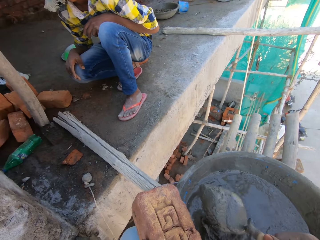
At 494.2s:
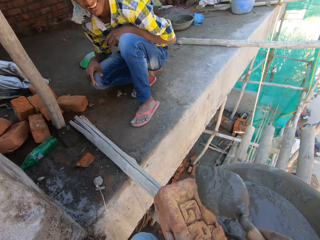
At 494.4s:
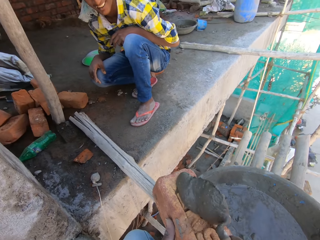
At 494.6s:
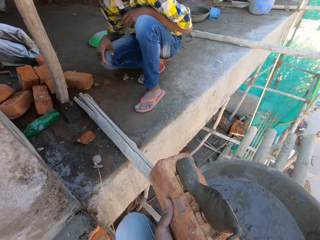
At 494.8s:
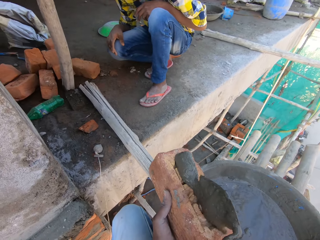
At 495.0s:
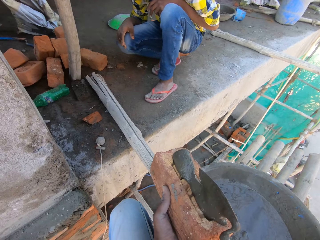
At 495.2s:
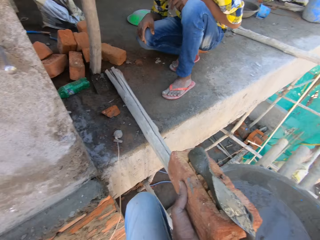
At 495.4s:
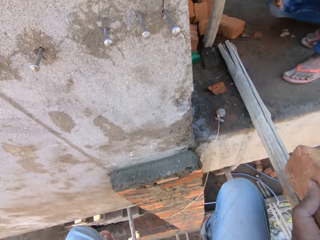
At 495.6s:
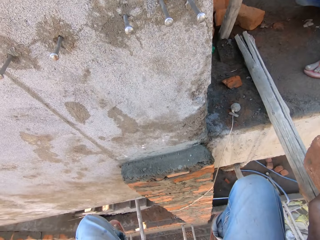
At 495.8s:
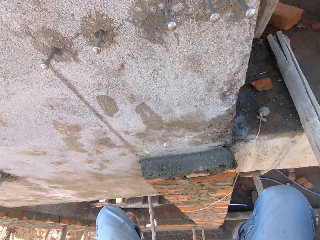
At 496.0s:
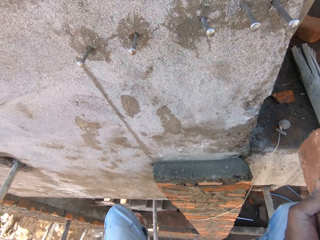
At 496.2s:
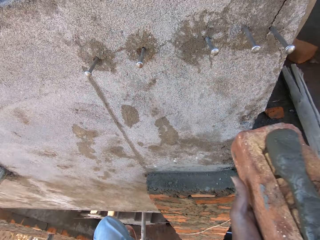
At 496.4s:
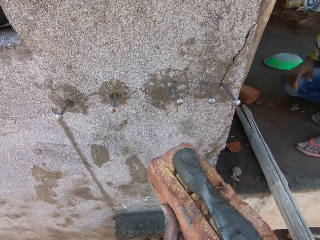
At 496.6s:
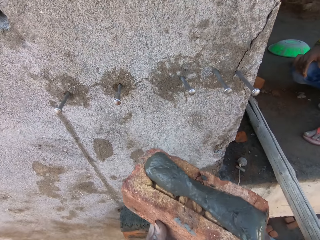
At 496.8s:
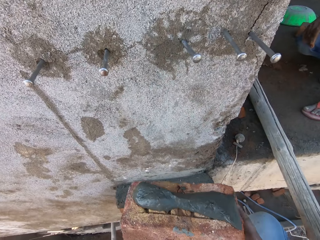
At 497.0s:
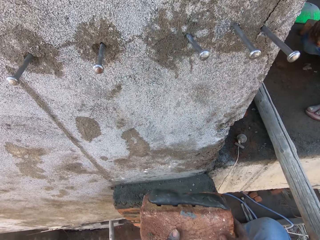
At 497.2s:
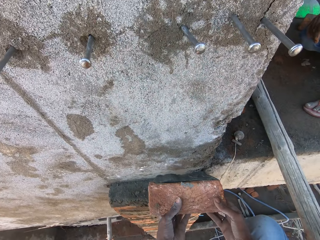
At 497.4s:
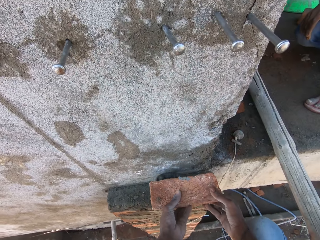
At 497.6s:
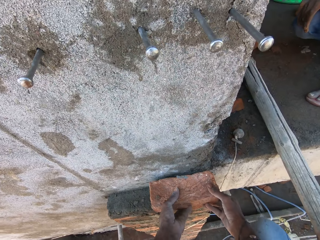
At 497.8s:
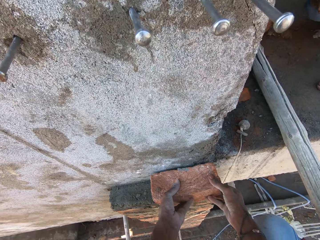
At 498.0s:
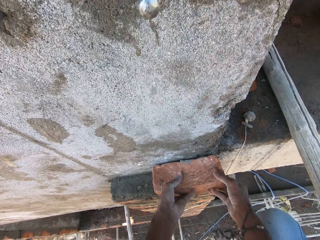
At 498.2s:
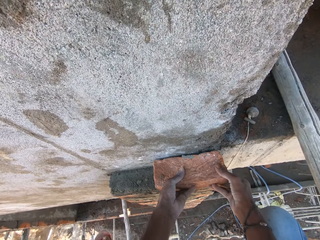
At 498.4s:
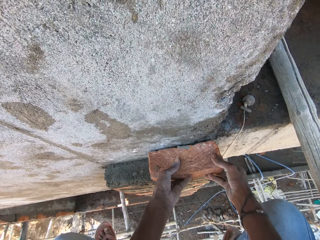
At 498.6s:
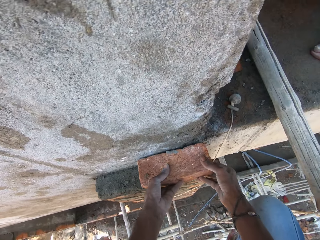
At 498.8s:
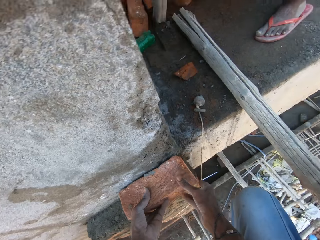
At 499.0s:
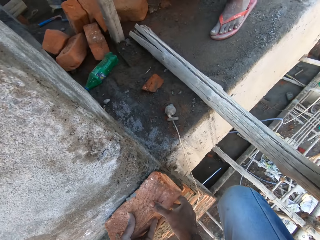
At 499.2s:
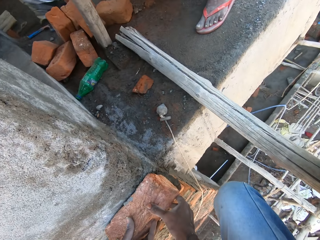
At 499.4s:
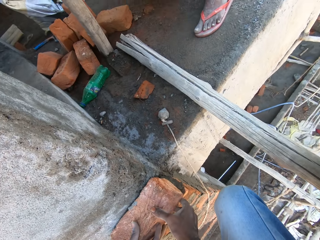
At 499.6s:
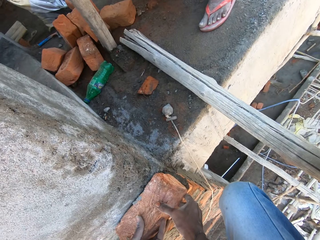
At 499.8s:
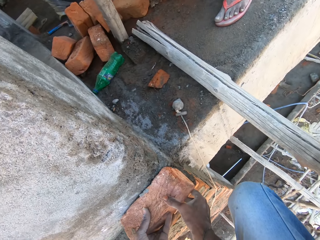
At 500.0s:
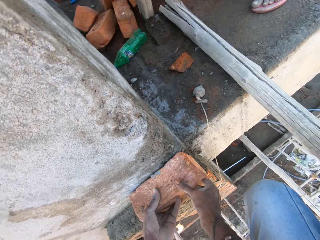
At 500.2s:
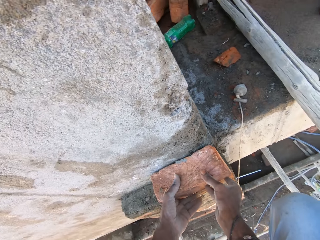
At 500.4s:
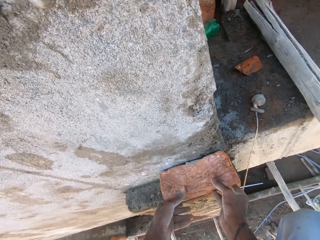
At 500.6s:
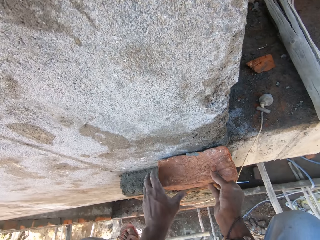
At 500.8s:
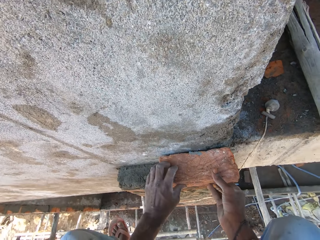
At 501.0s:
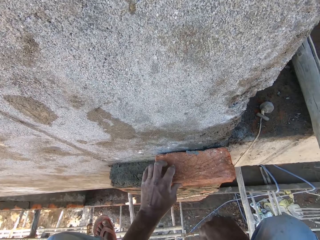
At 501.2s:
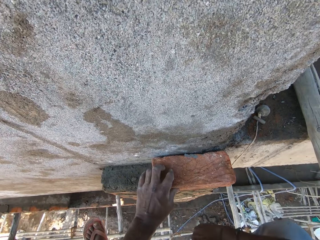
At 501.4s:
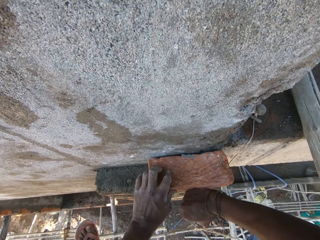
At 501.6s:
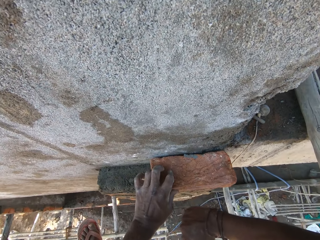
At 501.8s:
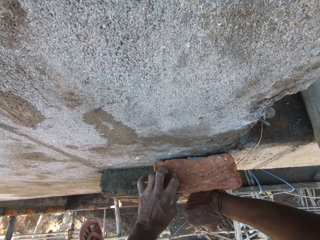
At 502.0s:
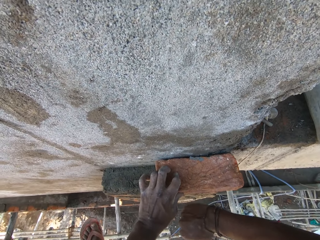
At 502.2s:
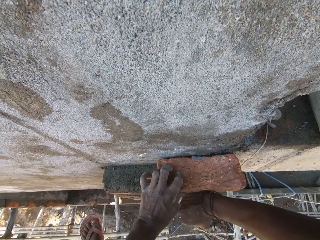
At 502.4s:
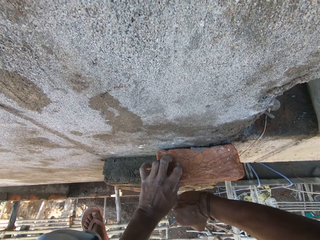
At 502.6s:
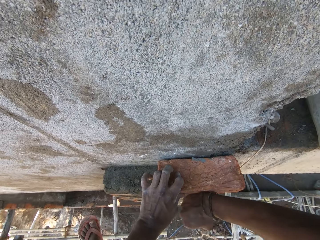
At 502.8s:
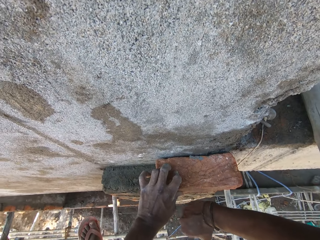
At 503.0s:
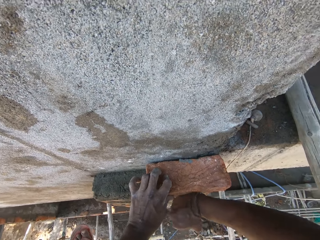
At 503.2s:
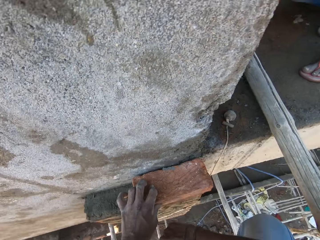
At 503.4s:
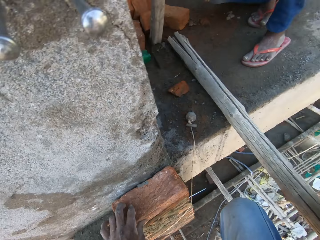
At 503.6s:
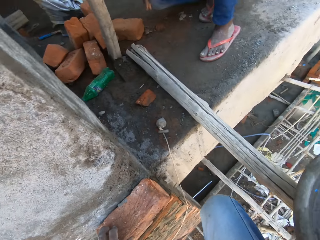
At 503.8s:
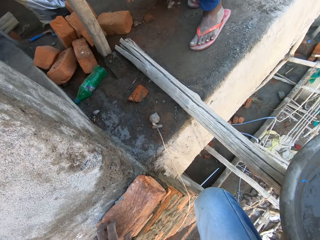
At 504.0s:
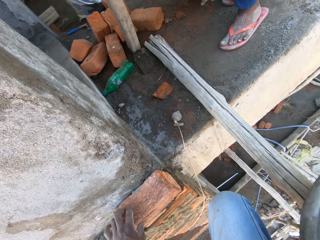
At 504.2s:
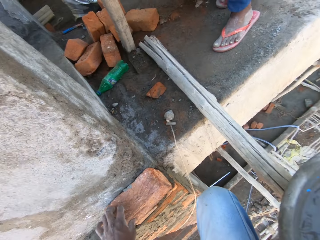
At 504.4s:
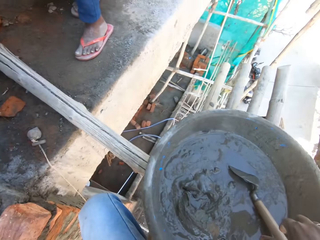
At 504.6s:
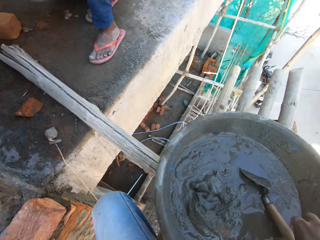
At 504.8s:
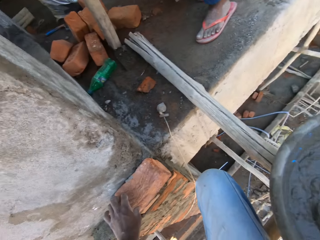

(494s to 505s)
The camera wearer pours the mortar on the brick with the trowel in his right hand. He spreads the concrete on the brick. He places the brick on the wall with both hands. He hits the brick on the wall with his right hand.

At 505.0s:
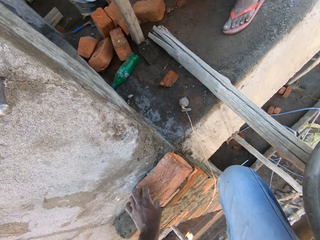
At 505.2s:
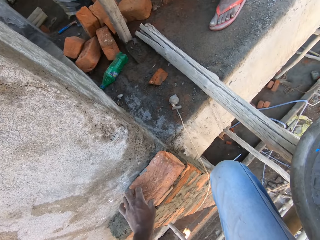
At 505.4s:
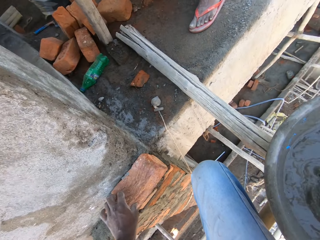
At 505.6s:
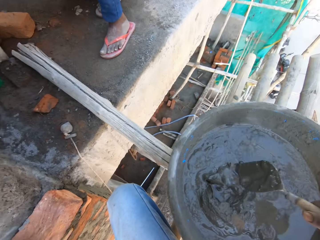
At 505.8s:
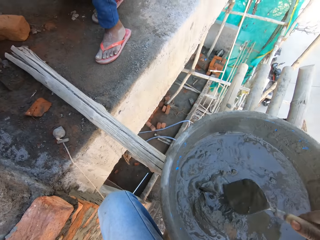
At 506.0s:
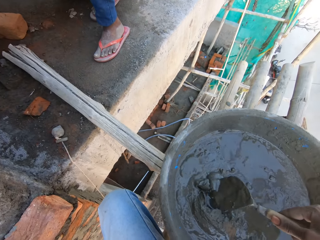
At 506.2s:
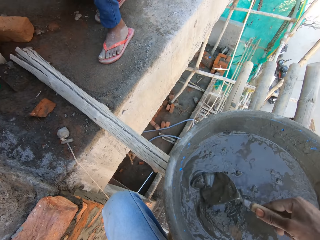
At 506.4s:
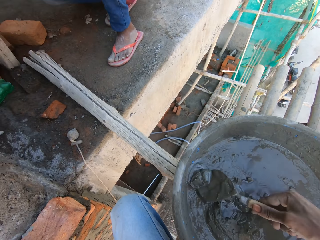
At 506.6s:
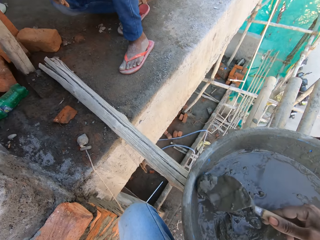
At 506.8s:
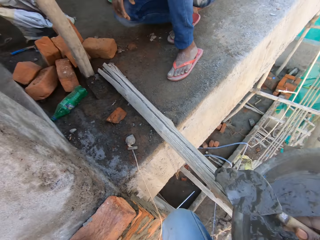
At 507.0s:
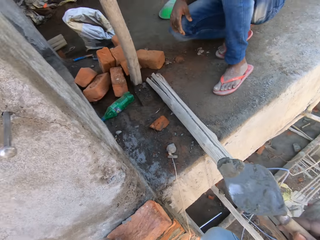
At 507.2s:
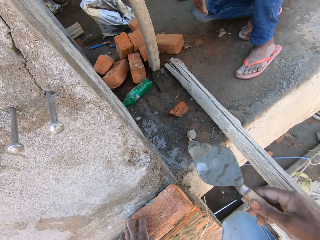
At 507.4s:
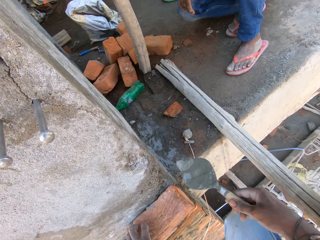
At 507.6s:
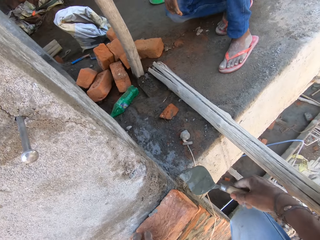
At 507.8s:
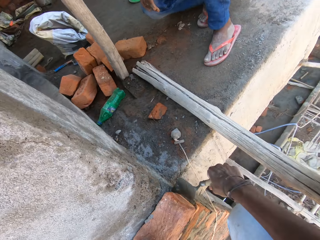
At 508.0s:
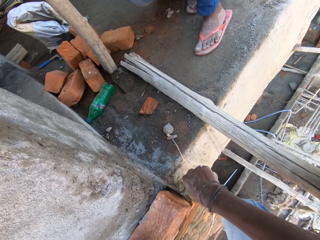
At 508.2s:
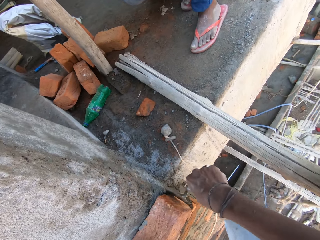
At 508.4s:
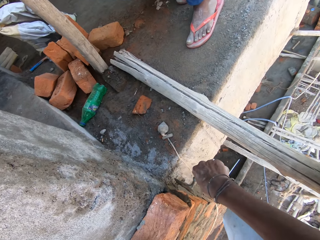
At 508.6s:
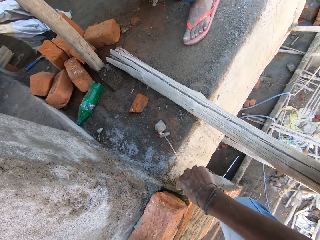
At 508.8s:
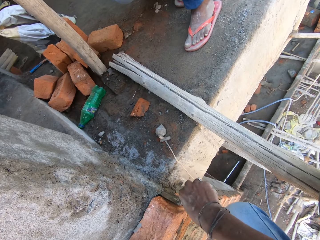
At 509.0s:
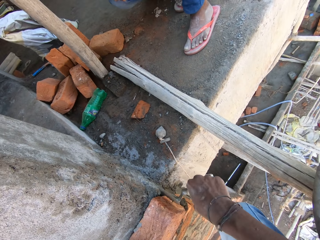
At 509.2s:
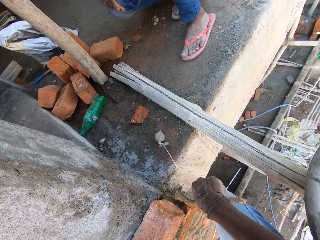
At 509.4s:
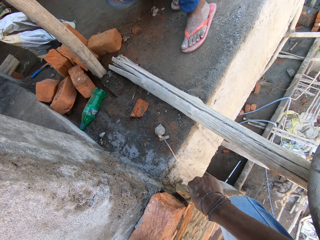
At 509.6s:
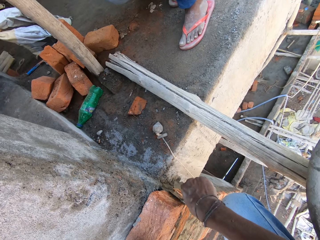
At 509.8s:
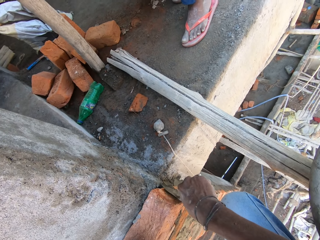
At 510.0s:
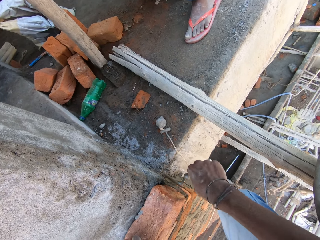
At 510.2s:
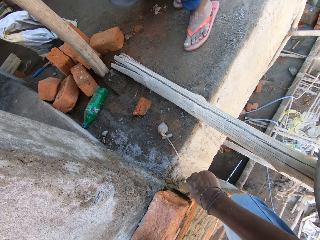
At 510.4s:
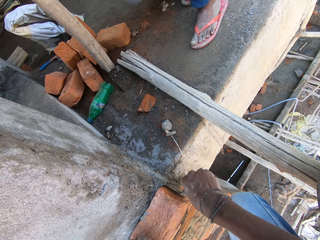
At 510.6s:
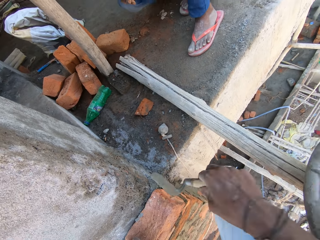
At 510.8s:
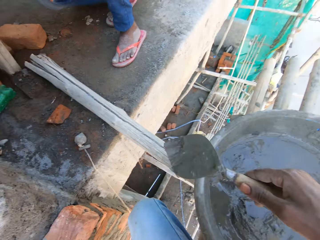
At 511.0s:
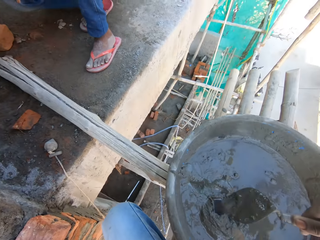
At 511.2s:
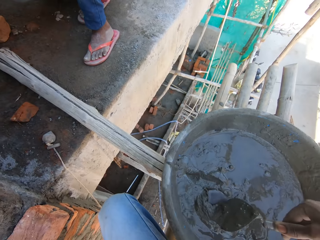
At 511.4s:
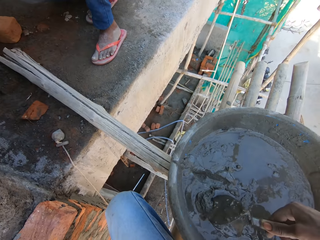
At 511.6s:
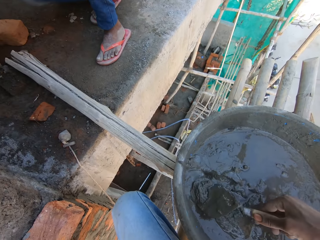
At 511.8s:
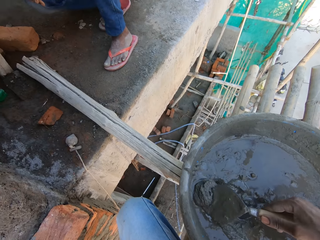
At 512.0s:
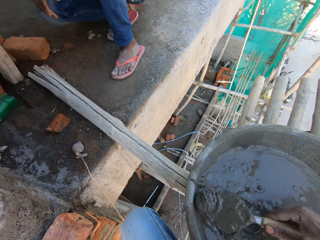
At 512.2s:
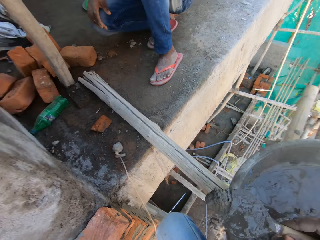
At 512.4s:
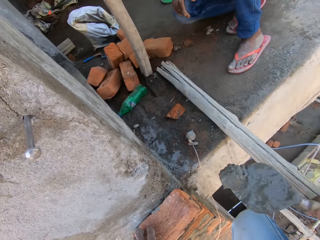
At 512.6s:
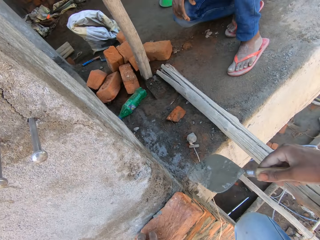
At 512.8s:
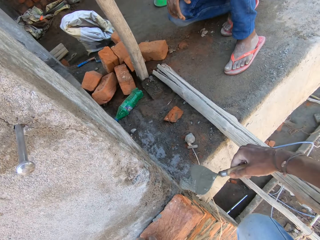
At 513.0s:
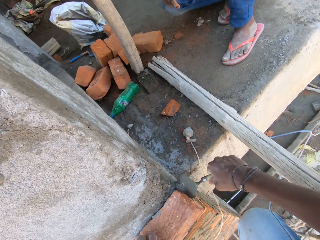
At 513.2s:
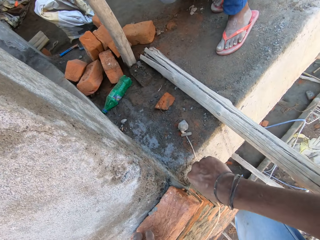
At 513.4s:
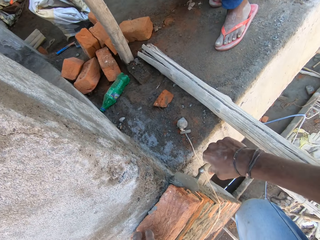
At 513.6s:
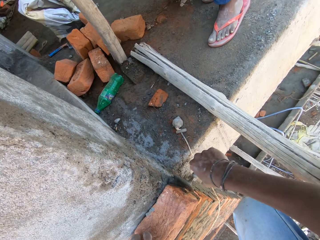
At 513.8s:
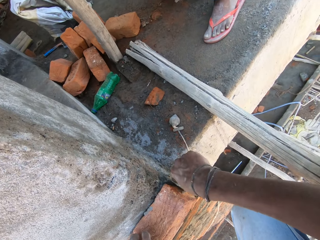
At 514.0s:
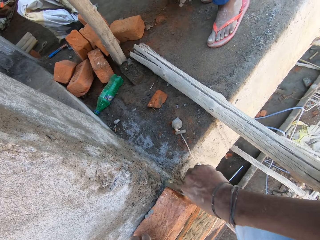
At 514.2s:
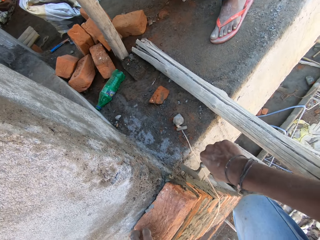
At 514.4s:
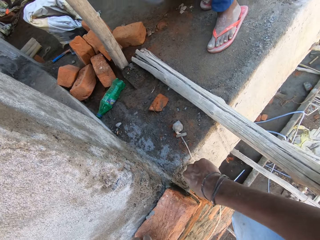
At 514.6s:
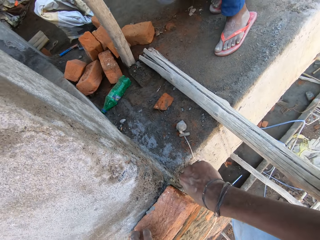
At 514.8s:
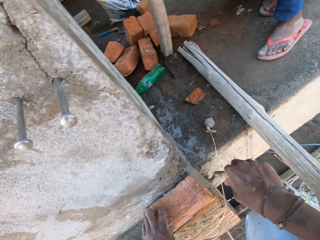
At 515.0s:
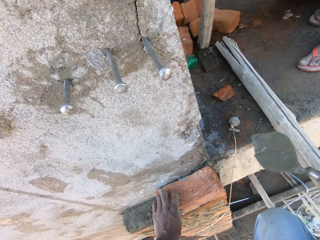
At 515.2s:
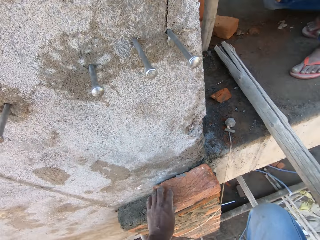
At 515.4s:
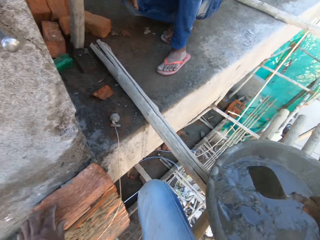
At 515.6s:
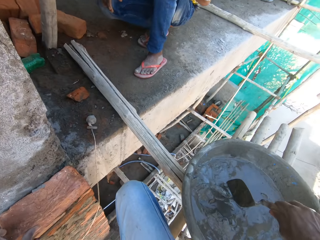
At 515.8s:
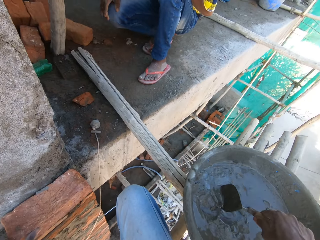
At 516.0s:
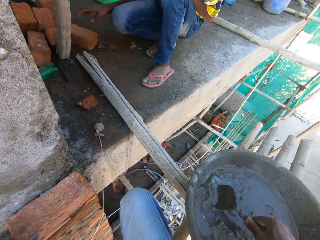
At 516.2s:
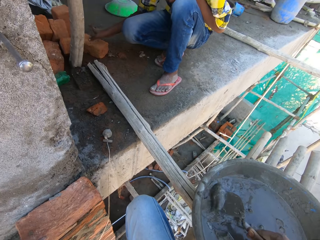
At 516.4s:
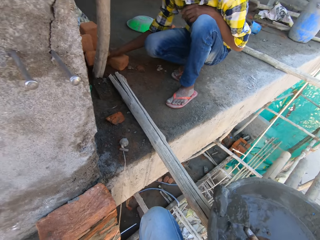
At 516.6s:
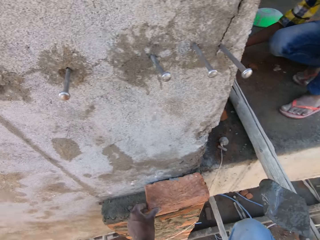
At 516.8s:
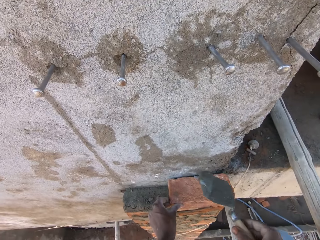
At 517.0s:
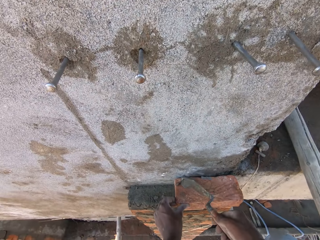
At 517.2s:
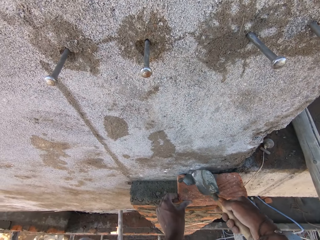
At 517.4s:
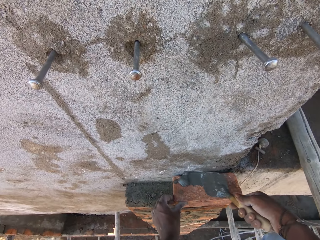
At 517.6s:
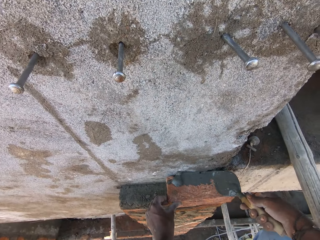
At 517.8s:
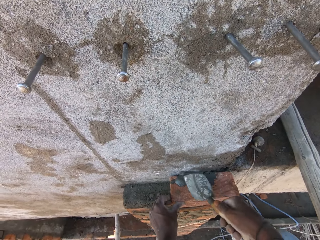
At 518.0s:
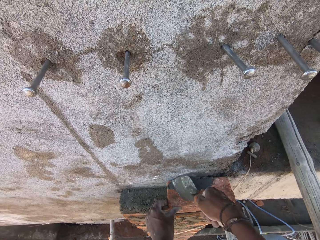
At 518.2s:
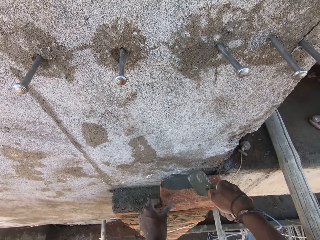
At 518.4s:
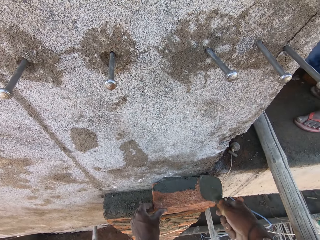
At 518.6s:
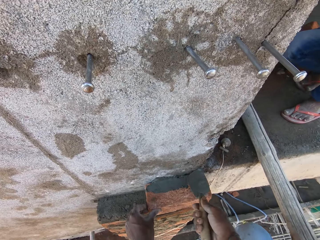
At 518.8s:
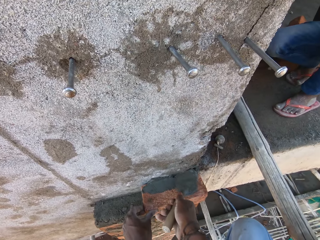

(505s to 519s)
The camera wearer scoops mortar from the bowl with the trowel in his right hand. He plasters the side of the brick on the wall with the trowel in his right hand. He scoops mortar from the bowl with the trowel in his right hand again. He plasters the side of the brick on the wall with the trowel in his right hand again. He scoops mortar from the bowl with the trowel in his right hand again. He pours mortar on the brick with the trowel in his right hand. He spreads mortar on the brick with the trowel in his right hand.
